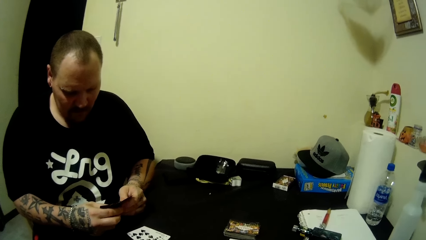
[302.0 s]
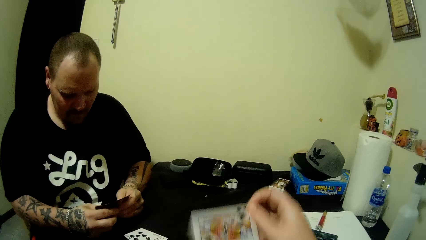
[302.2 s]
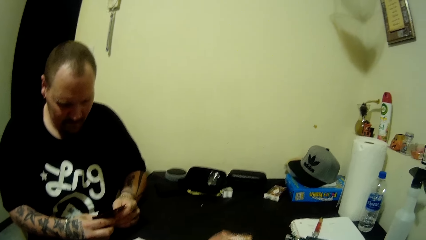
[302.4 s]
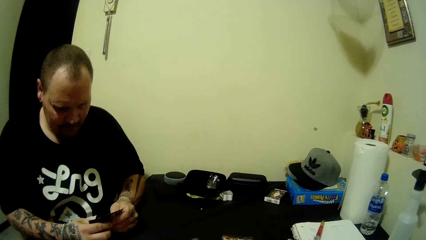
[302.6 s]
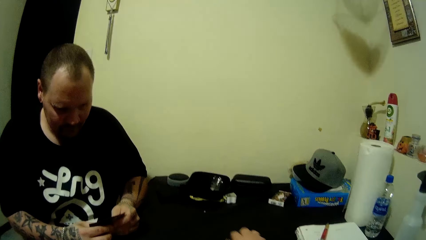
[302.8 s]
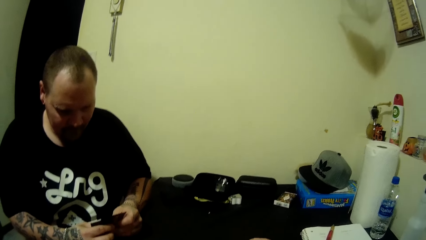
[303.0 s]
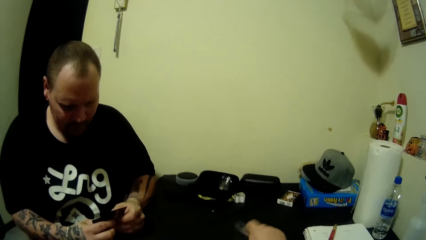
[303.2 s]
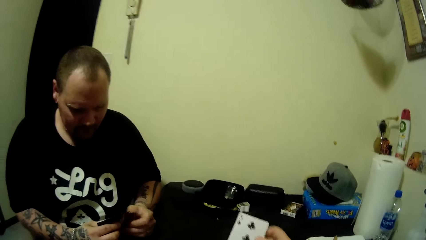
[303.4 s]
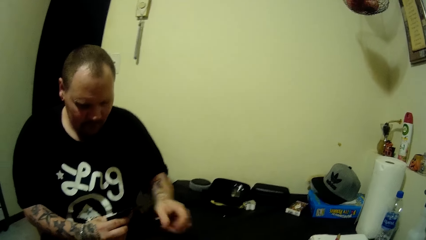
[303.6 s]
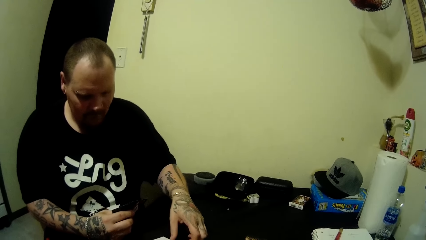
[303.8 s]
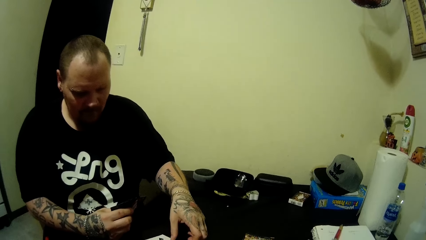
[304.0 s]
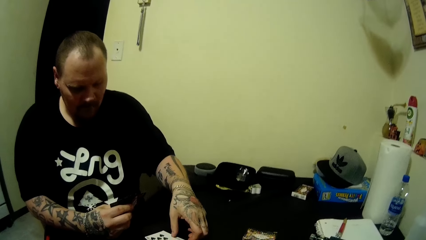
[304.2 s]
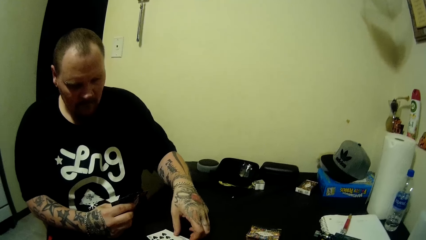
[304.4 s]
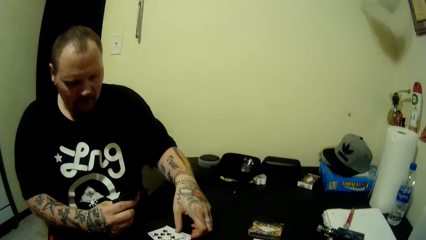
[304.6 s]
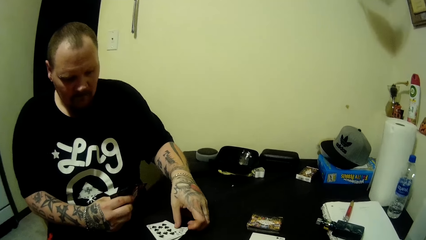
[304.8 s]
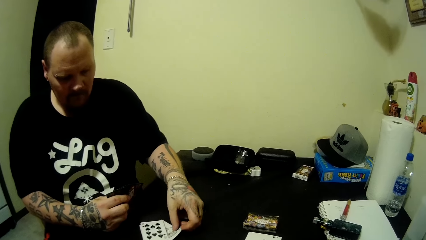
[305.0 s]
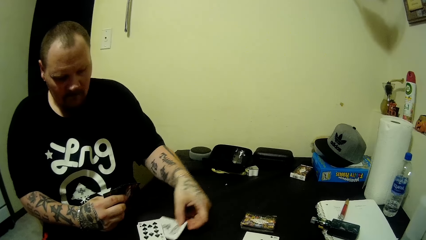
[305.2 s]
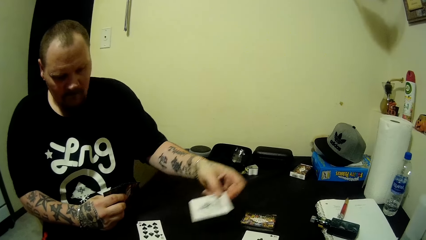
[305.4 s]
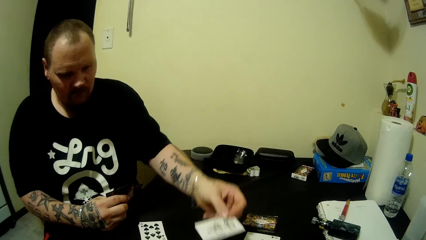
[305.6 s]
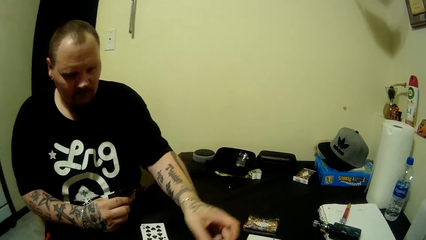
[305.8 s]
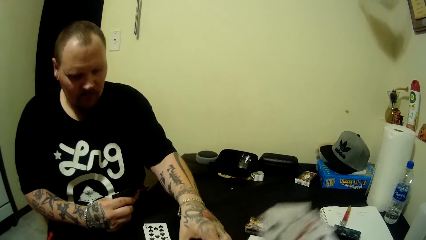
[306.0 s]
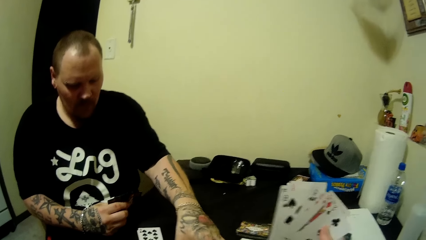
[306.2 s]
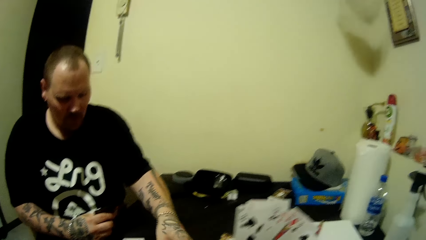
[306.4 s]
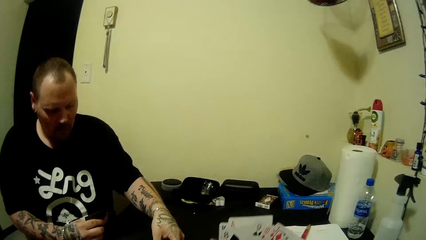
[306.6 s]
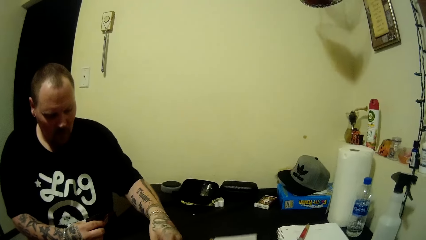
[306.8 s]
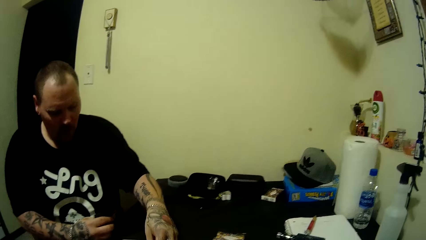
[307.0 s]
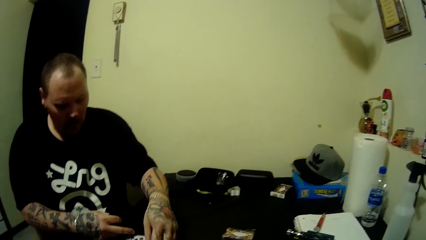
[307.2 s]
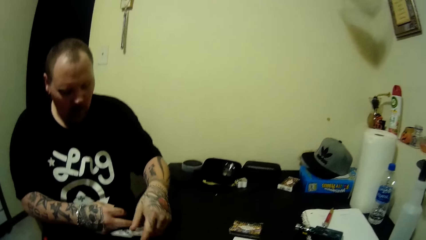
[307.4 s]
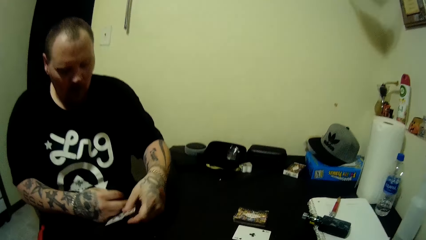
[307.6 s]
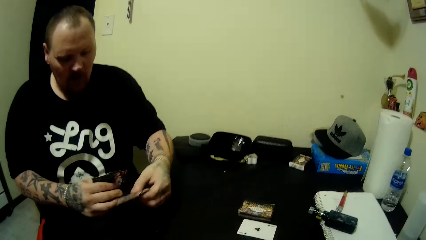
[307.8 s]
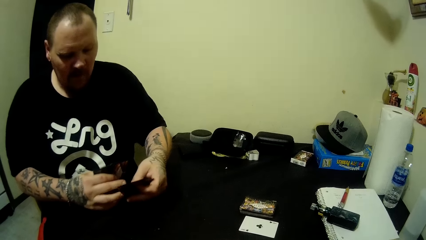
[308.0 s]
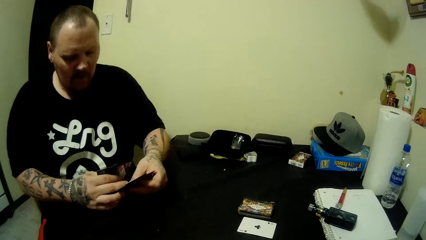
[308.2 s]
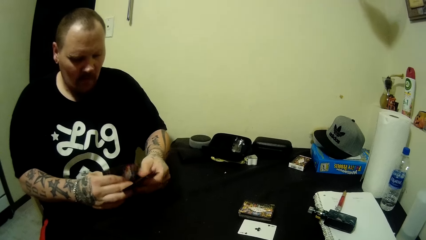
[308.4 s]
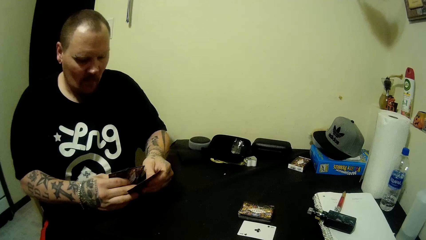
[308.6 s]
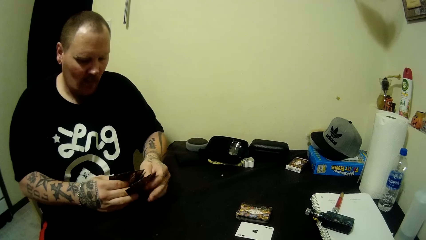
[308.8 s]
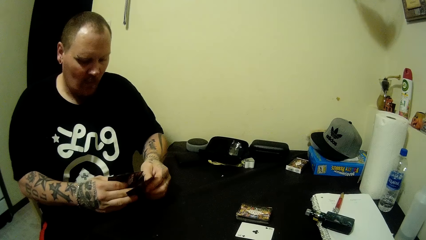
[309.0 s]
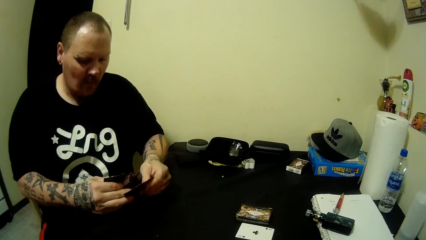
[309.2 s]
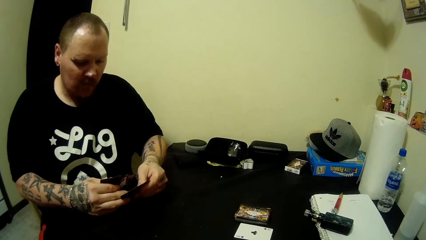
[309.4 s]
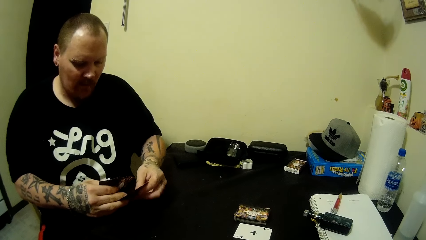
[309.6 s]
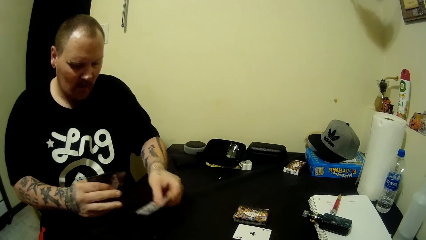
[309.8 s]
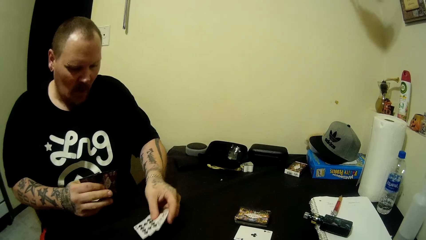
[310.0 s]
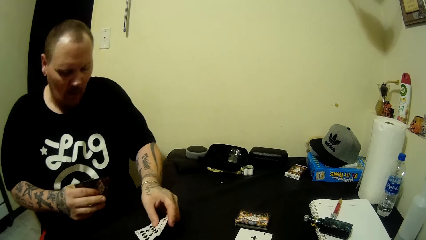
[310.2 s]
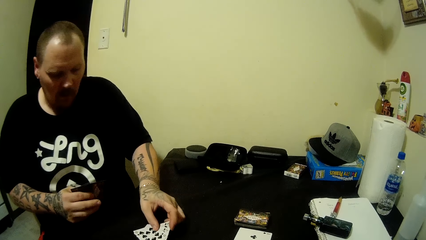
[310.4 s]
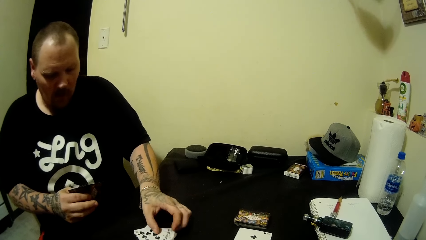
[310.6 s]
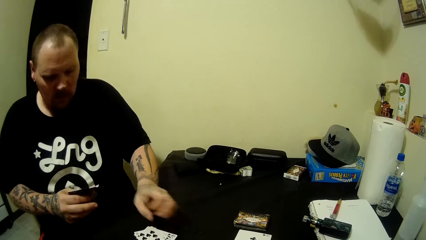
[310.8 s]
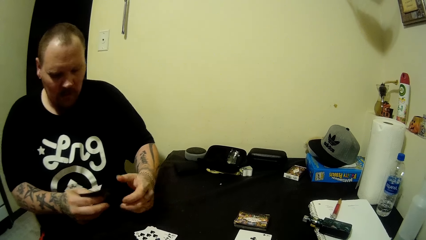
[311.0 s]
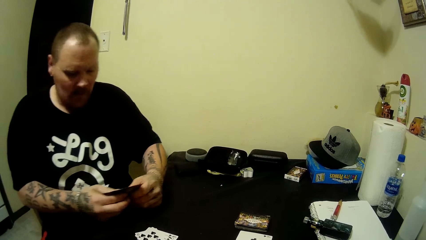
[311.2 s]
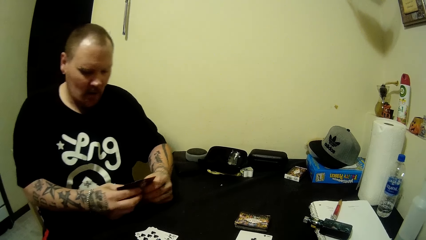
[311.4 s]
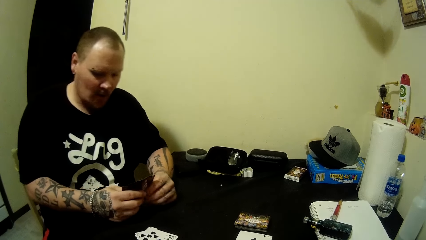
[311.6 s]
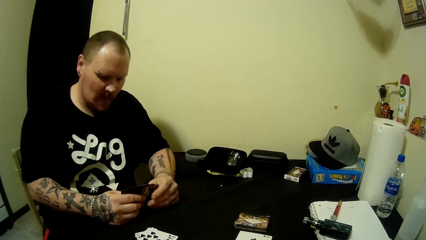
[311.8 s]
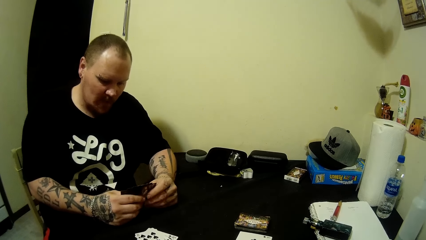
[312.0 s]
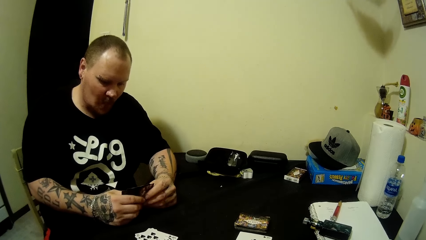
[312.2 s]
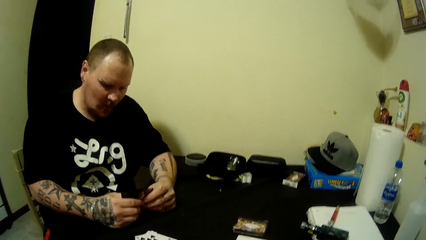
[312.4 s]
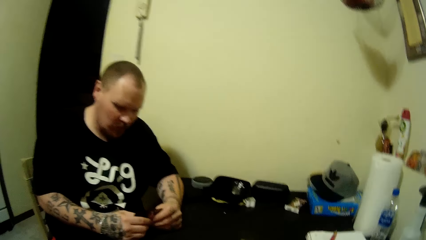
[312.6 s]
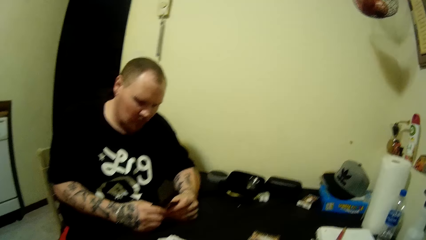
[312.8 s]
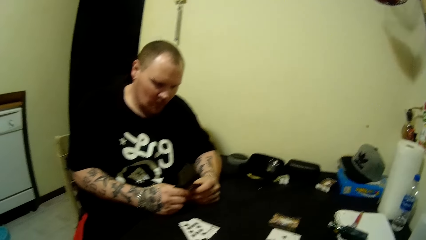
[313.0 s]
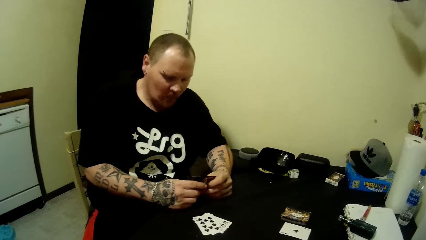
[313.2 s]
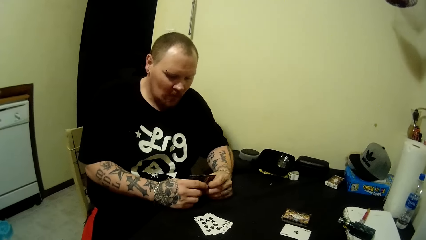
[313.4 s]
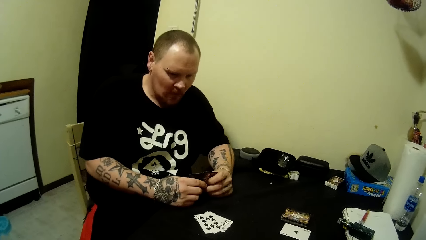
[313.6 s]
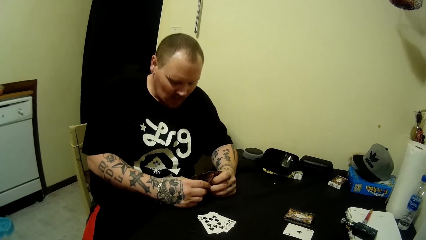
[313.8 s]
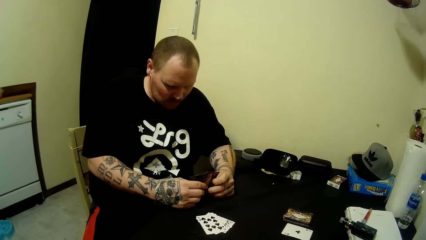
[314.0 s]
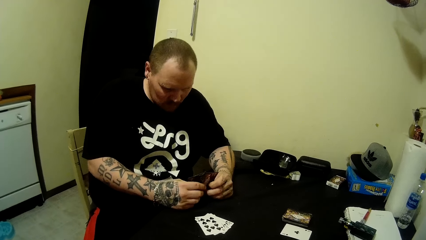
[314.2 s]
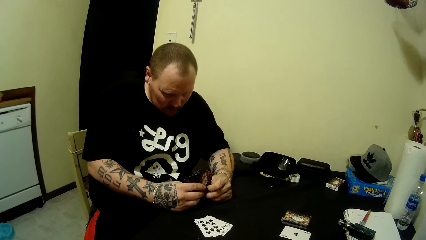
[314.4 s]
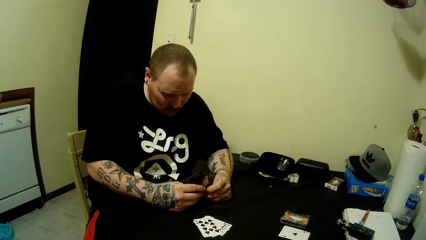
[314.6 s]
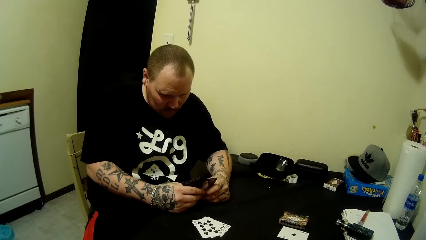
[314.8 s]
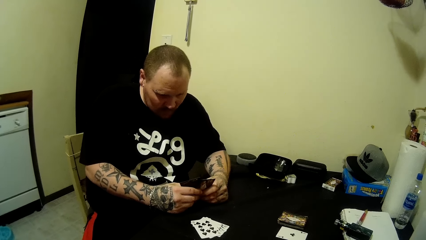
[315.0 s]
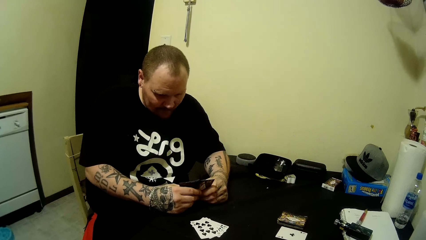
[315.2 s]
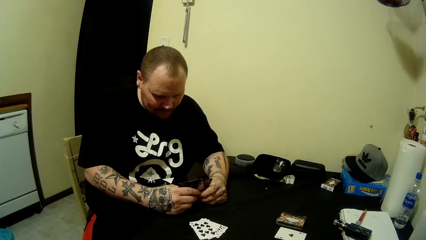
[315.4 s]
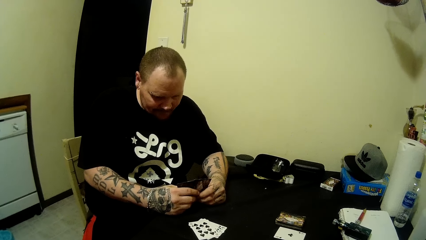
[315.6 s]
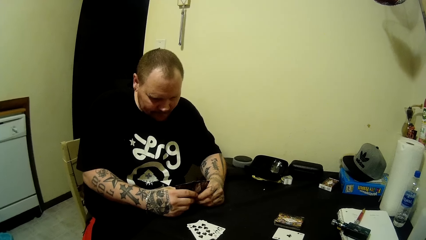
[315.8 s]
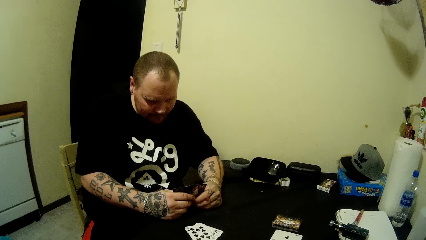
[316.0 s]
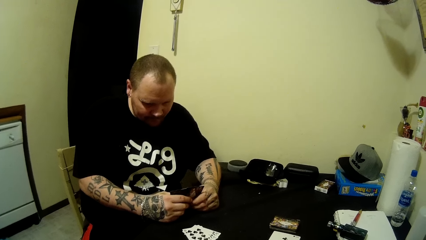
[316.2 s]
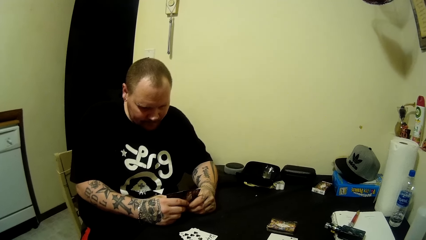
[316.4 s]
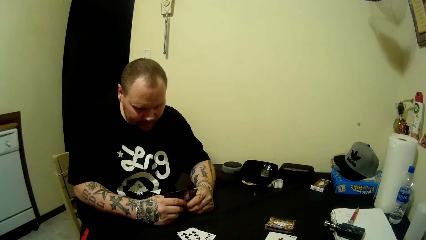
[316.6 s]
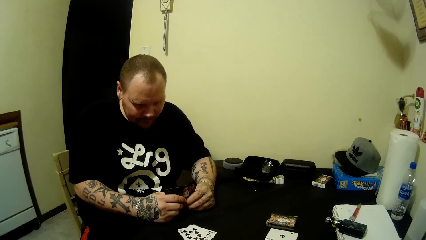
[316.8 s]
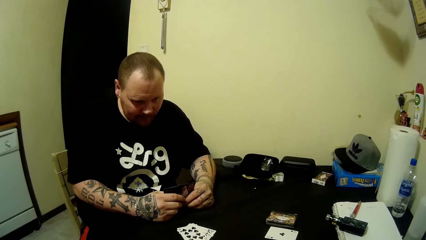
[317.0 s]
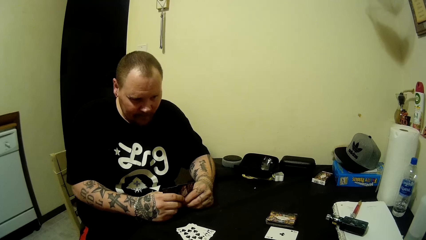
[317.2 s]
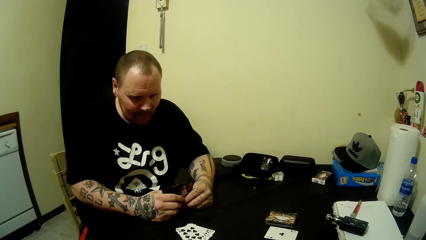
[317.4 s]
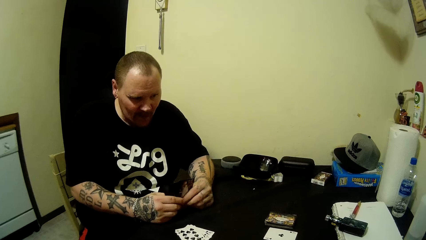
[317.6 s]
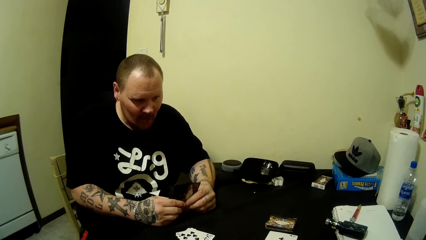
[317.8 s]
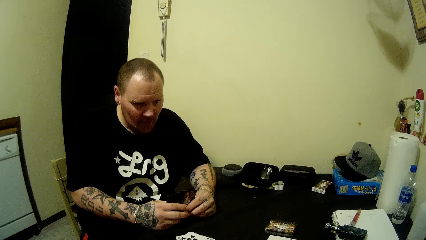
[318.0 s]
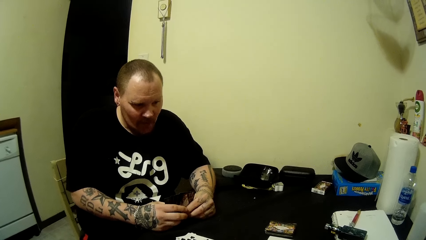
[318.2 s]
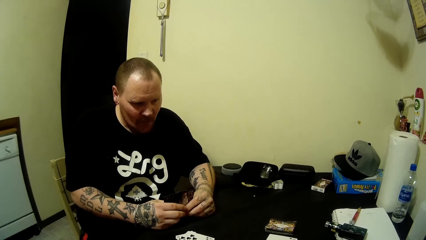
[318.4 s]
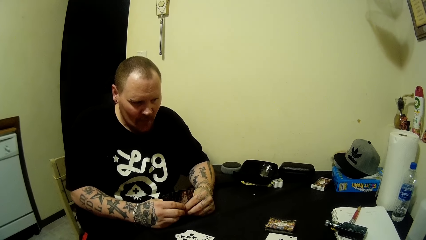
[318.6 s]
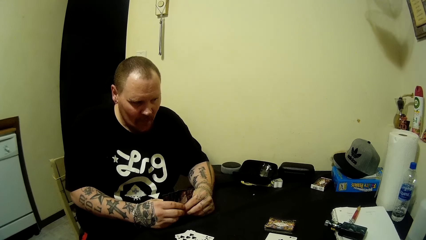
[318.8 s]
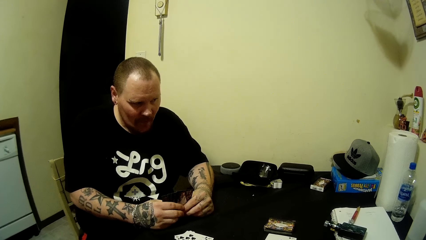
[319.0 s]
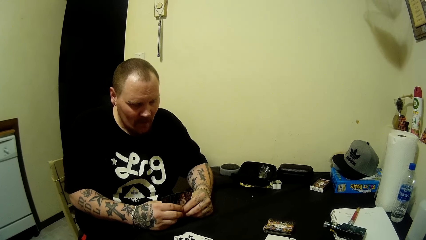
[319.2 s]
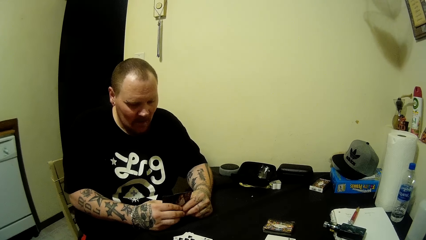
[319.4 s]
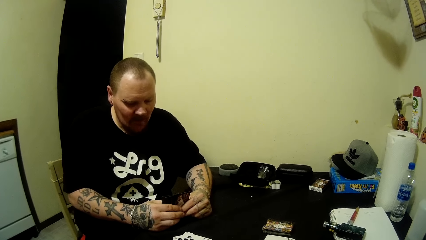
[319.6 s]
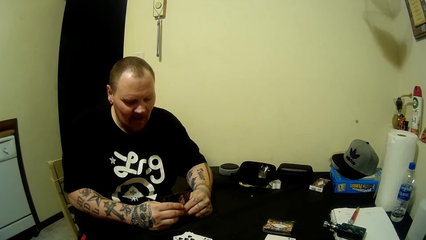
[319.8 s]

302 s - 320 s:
The camera wearer pulls a card. She drops a card on the table with her right hand. She picks up a card on the table. The man picks up a card on the table. The camera wearer looks around. The man packs some cards on the table with his left hand. He moves cards on the table. The camera wearer looks at the cards and looks around. The man picks up cards on the table and arranges cards. He drops the cards on the table with his left hand. He holds some cards in both hands. He looks at his cards. He looks around.
